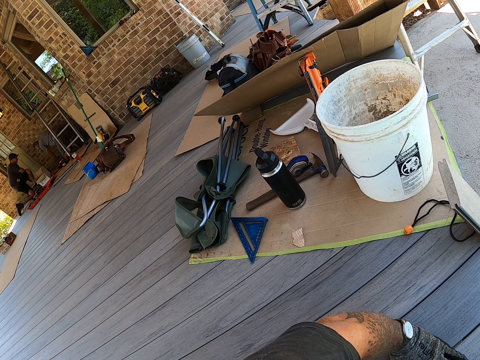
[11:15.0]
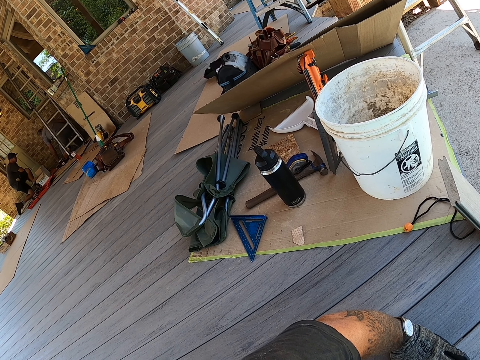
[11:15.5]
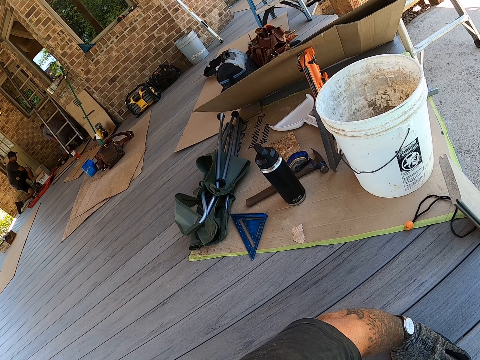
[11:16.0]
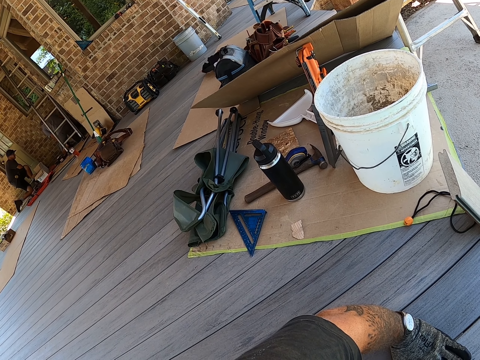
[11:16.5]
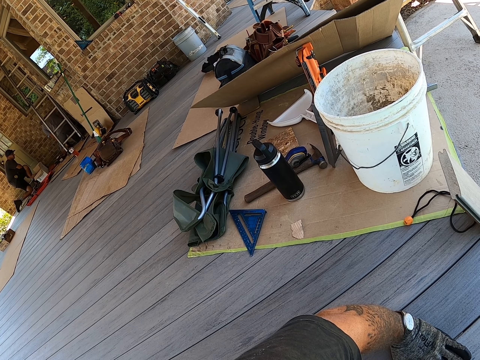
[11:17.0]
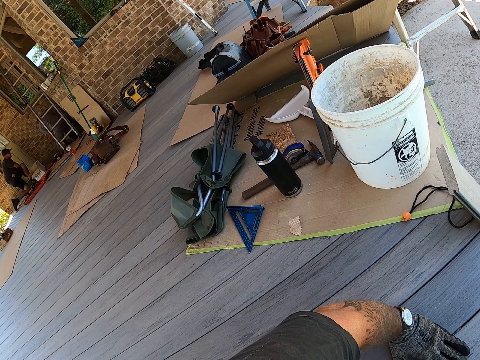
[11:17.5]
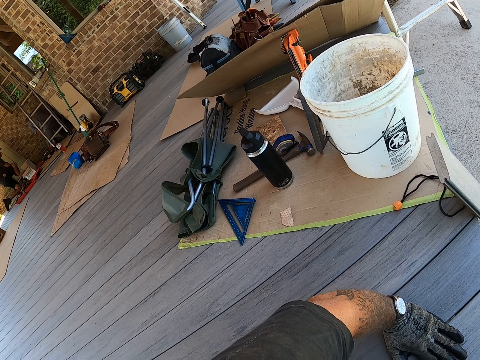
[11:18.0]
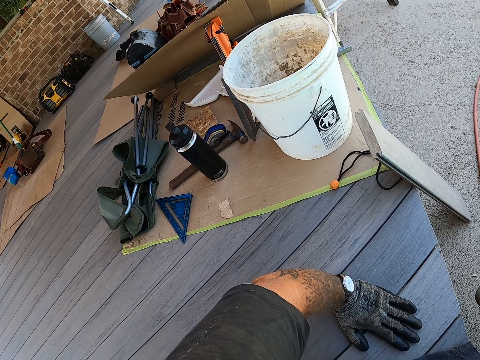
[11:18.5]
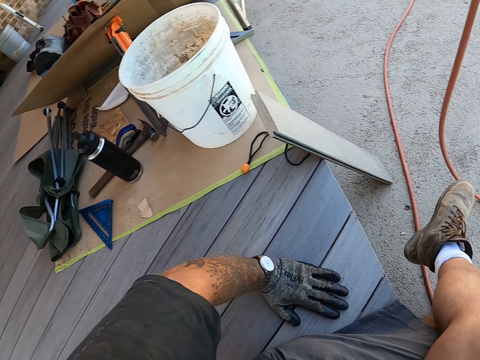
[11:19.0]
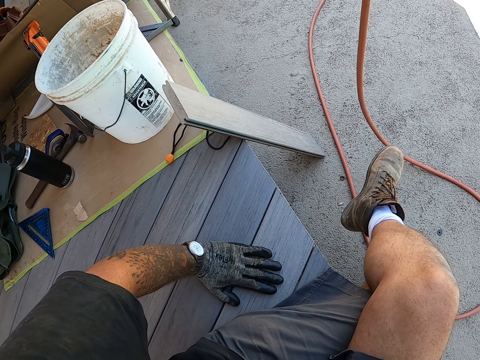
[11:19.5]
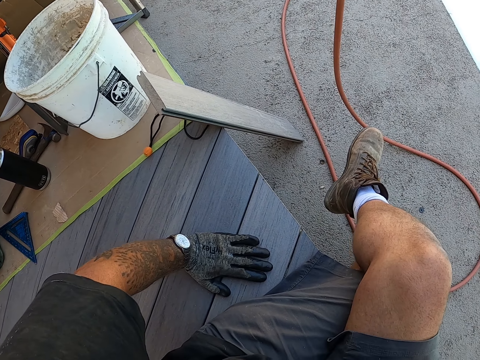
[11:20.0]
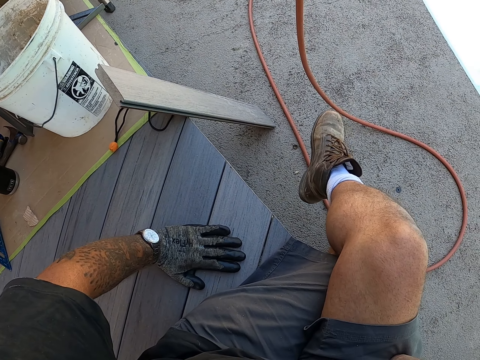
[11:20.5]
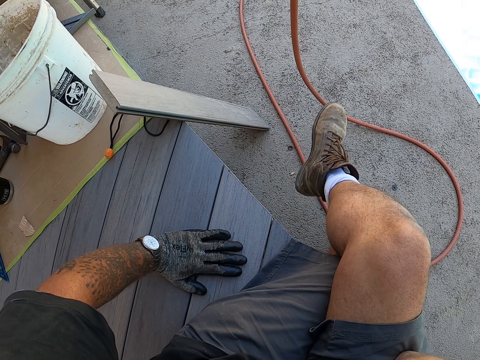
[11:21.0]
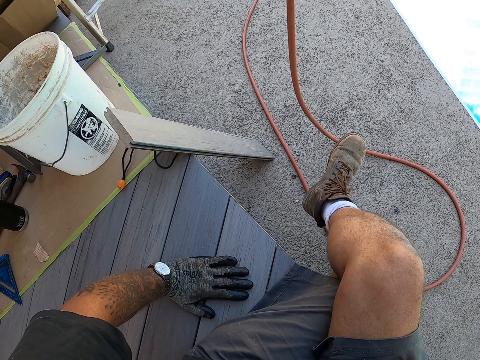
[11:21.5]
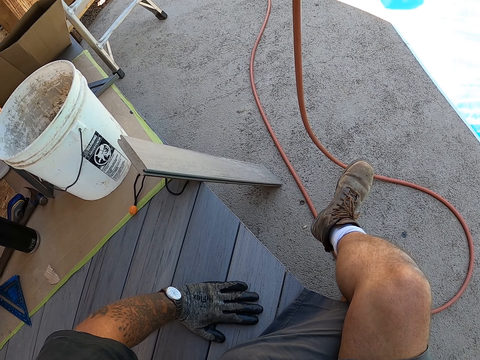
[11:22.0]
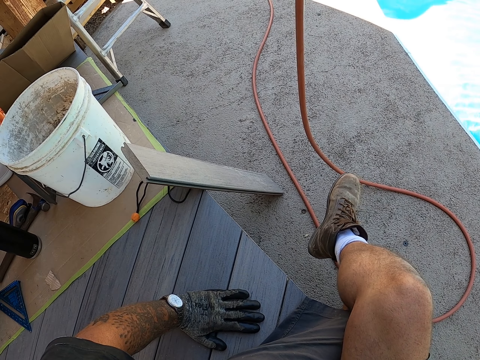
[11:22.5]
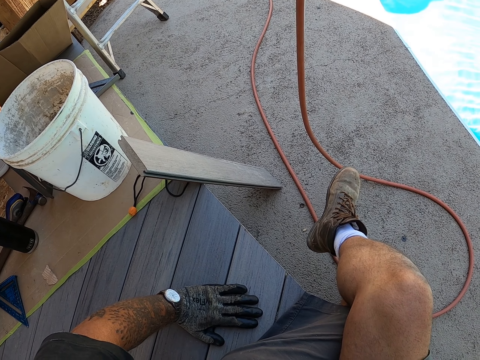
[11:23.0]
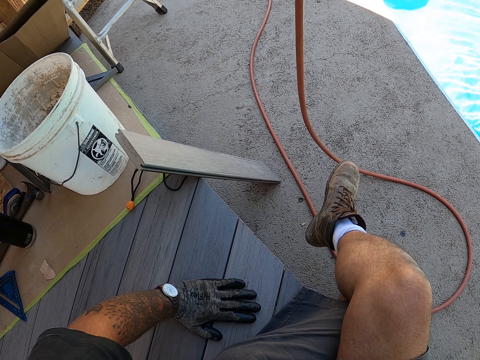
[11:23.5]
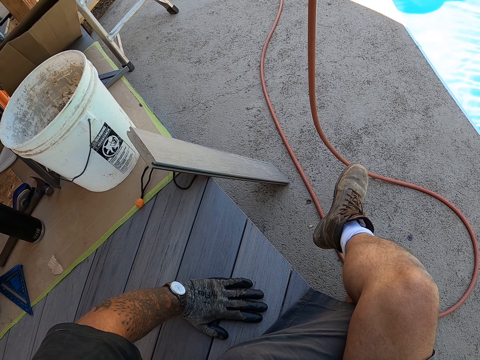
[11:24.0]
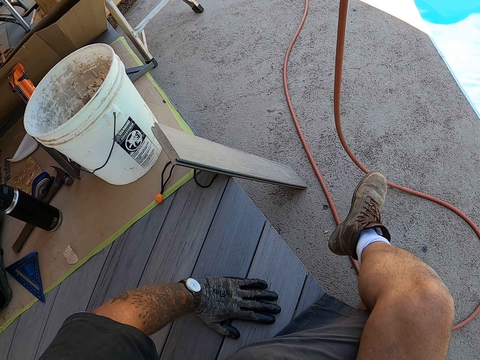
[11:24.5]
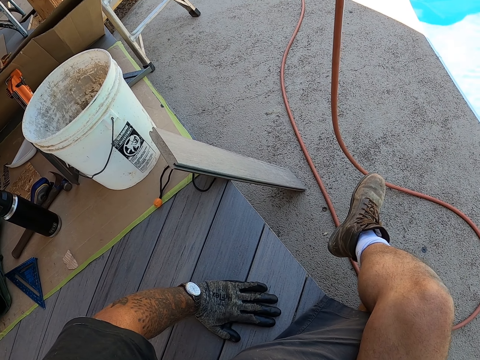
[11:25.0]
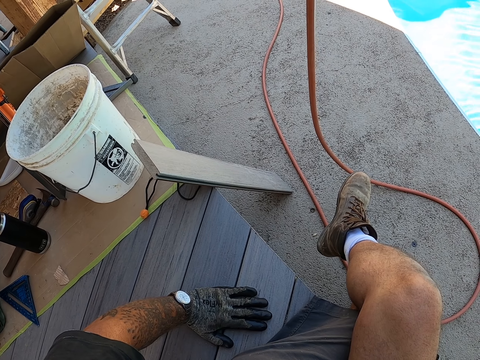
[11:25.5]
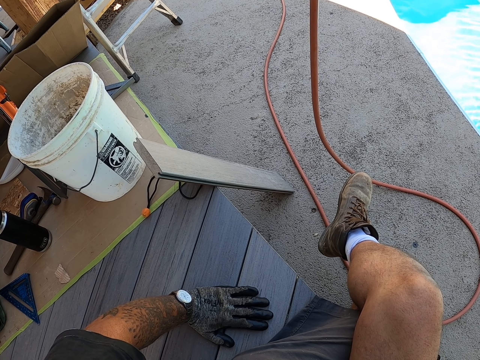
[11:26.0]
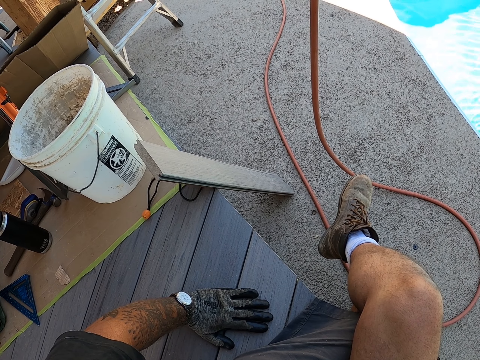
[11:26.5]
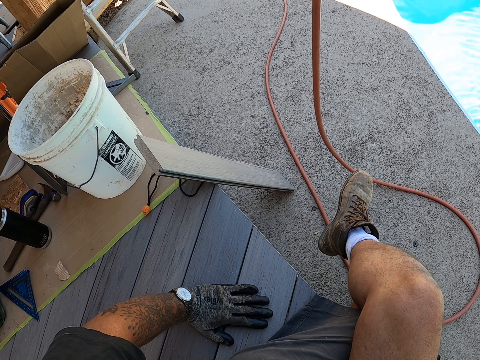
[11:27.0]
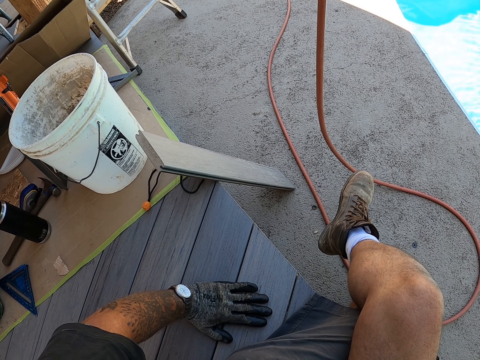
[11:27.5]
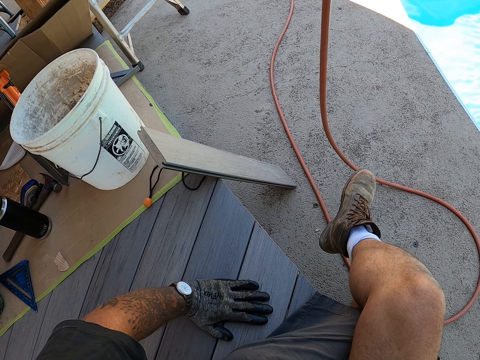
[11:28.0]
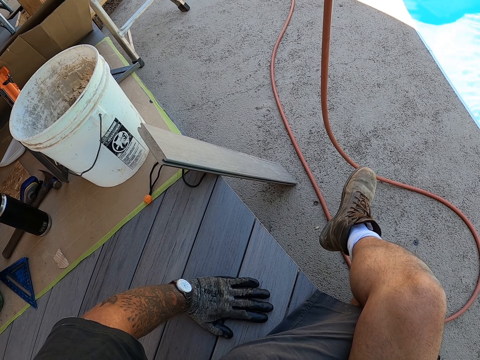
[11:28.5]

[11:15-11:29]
The camera wearer moves his foot.

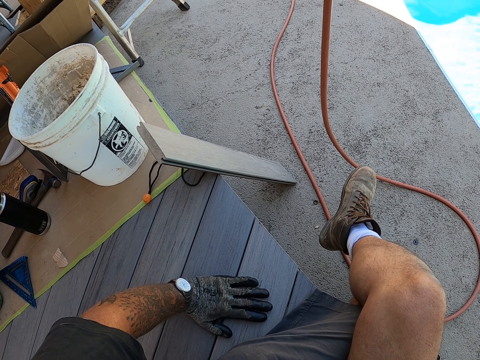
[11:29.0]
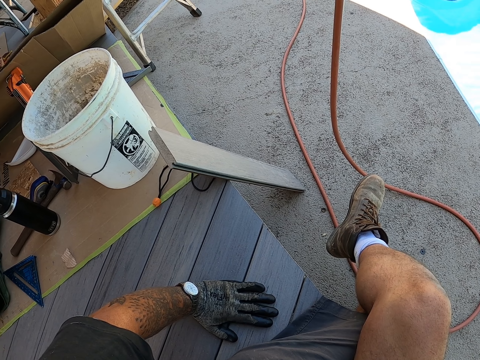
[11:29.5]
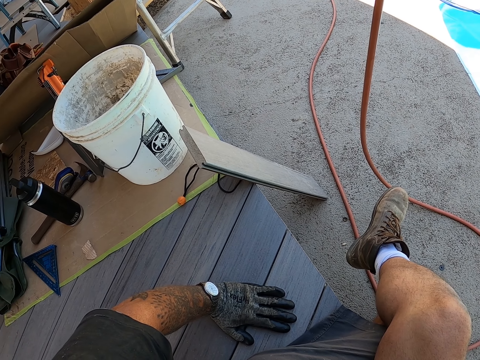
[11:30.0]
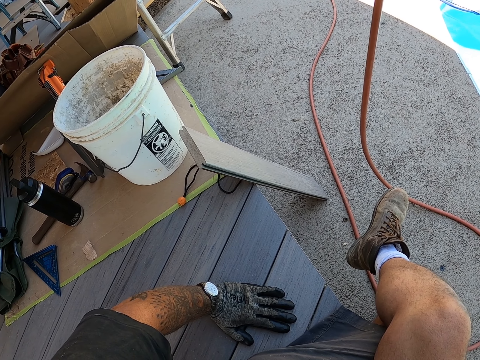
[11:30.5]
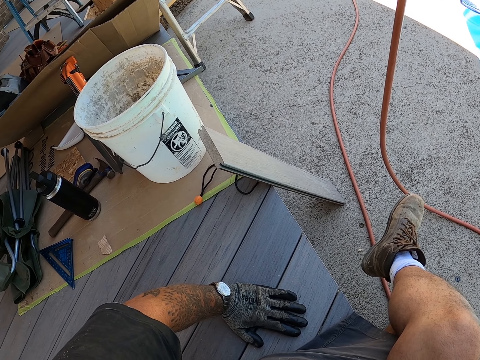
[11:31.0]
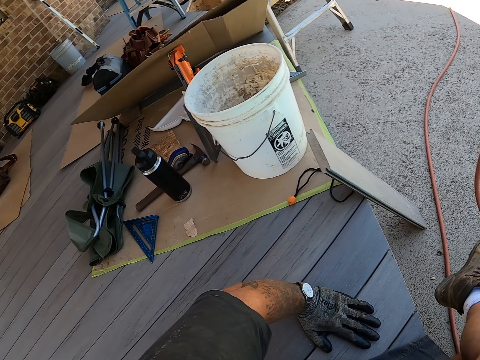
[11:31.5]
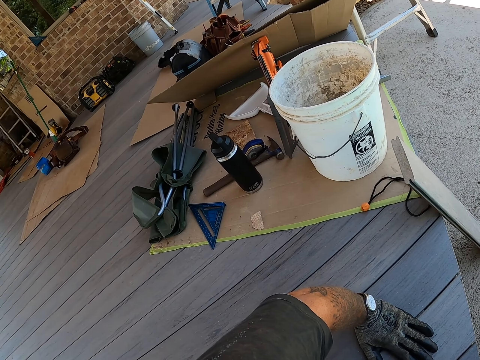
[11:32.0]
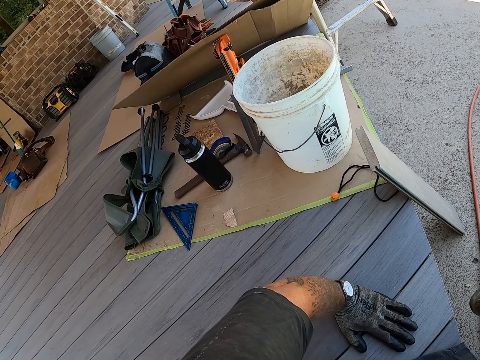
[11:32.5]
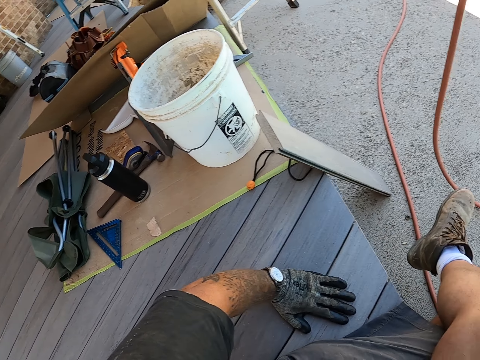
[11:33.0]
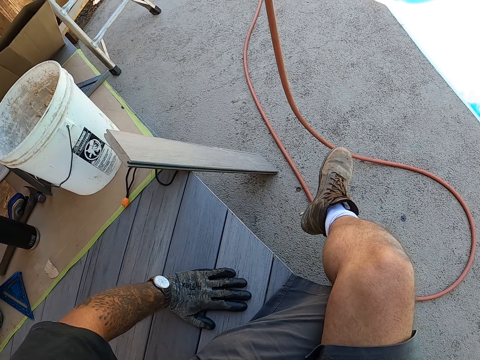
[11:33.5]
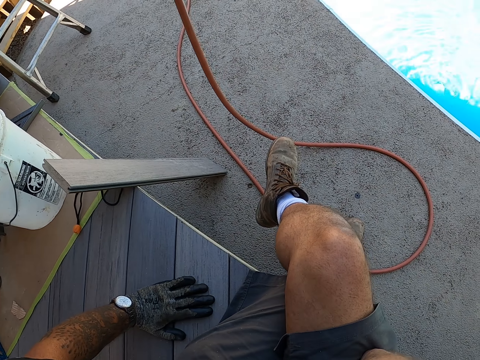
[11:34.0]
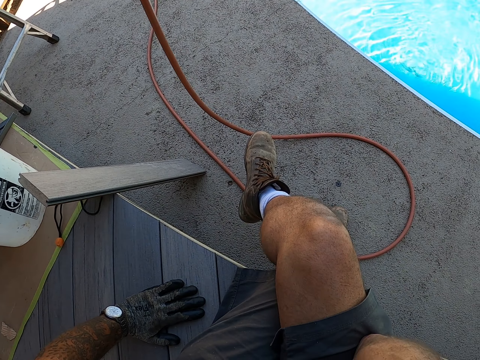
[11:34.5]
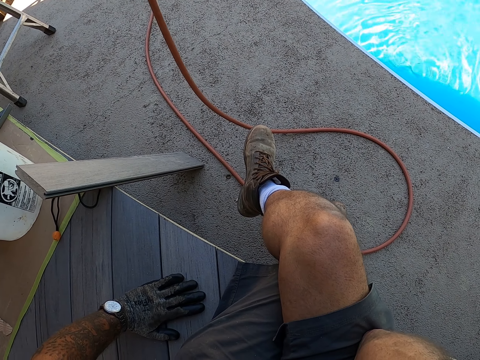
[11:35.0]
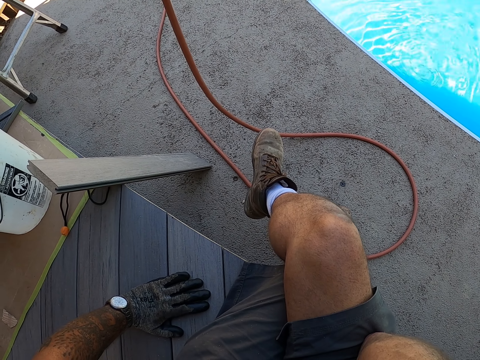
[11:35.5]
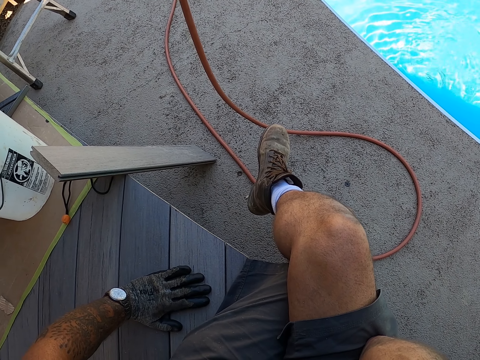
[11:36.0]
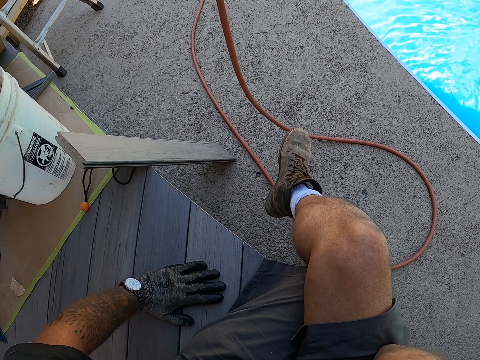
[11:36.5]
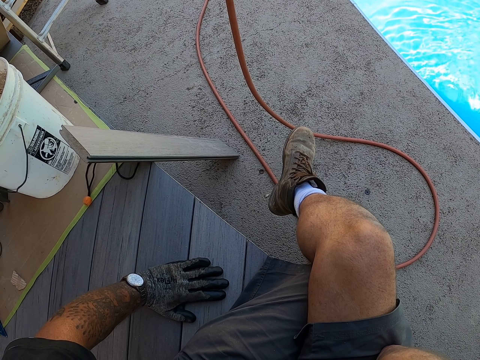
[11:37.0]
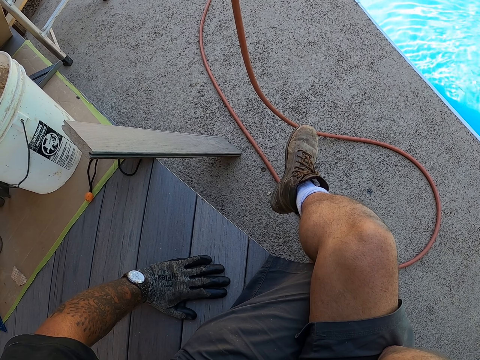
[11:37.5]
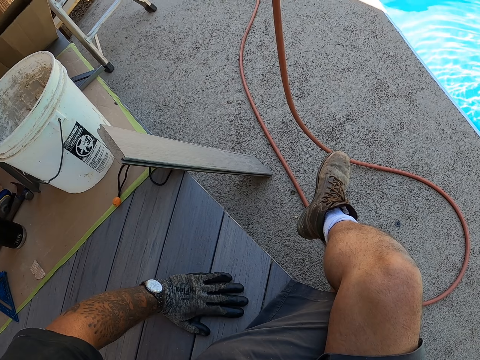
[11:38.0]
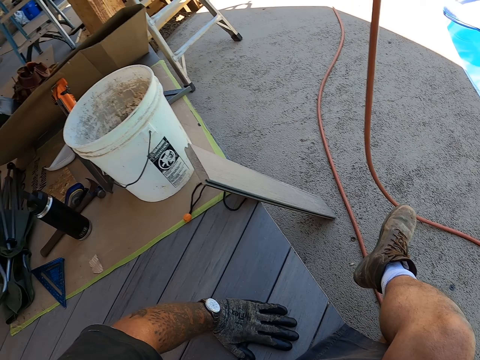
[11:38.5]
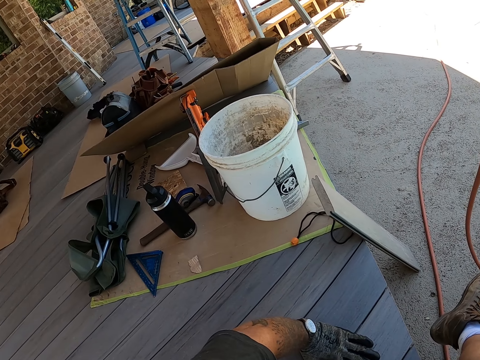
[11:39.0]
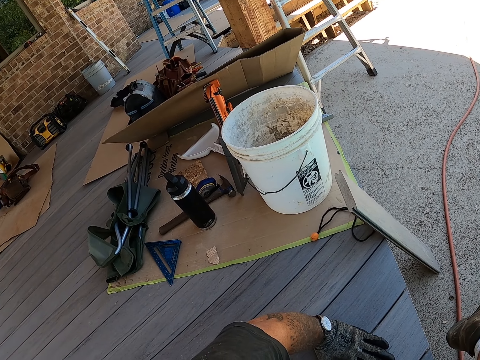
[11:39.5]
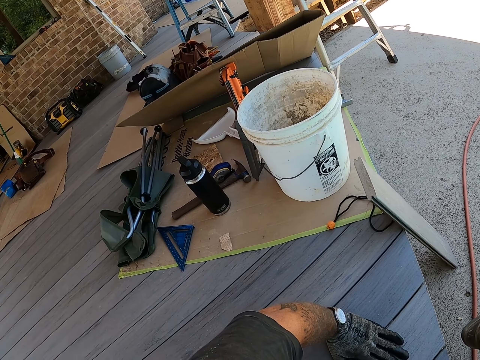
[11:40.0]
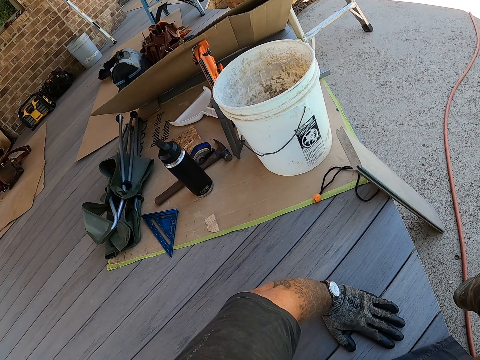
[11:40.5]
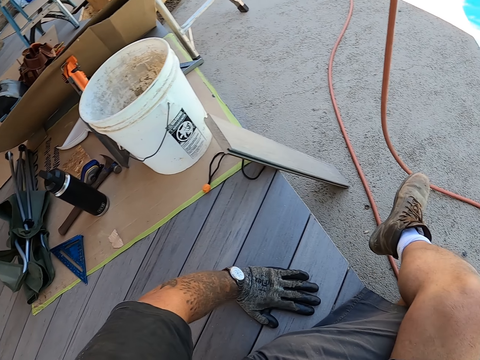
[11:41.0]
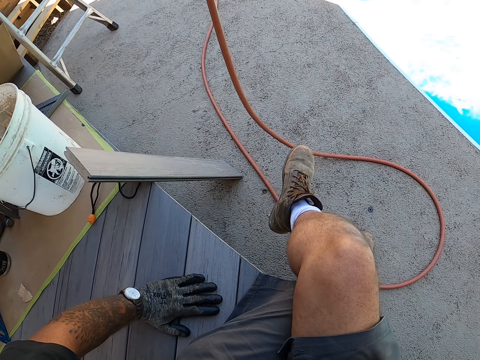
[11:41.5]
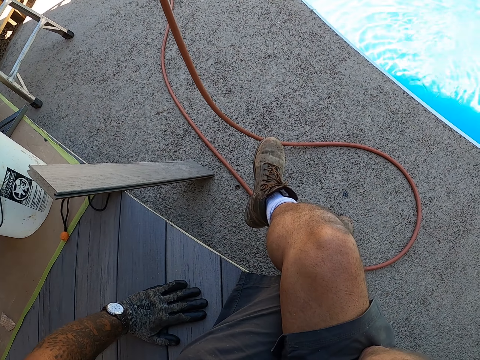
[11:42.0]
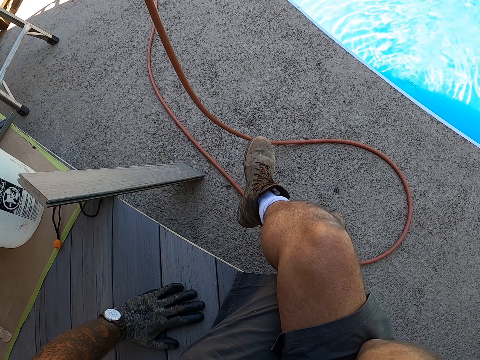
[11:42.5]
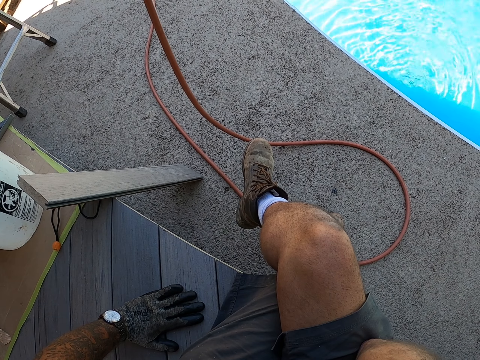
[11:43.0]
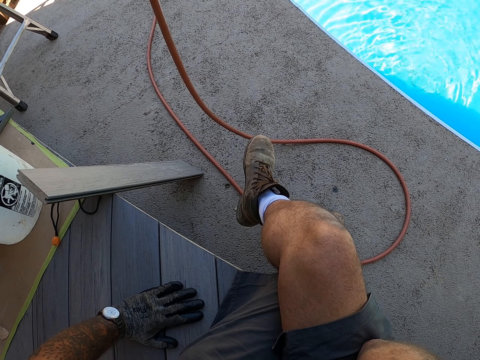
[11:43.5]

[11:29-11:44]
The camera wearer moves his head. He looks around.
